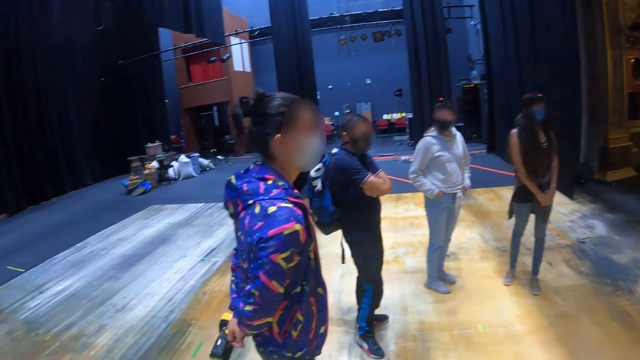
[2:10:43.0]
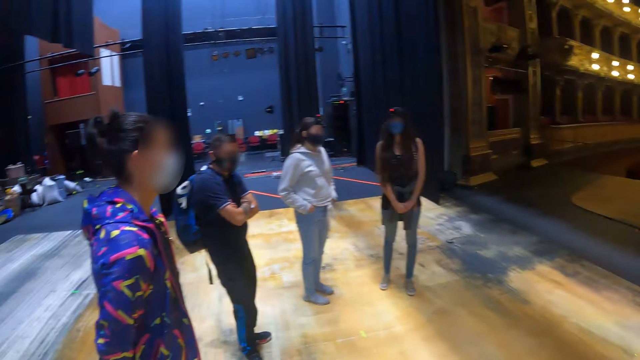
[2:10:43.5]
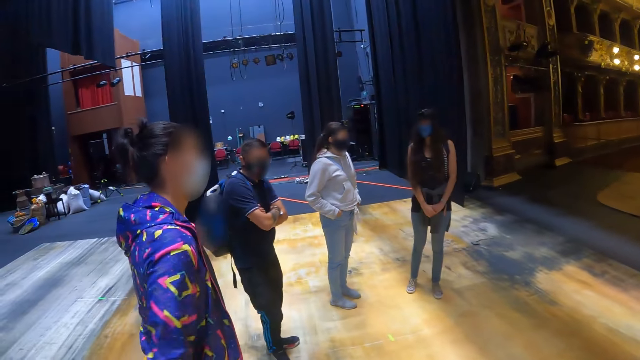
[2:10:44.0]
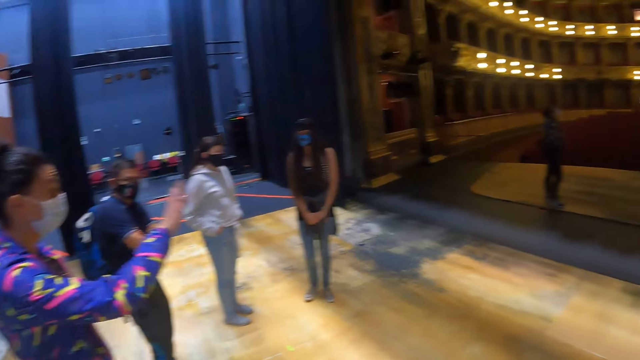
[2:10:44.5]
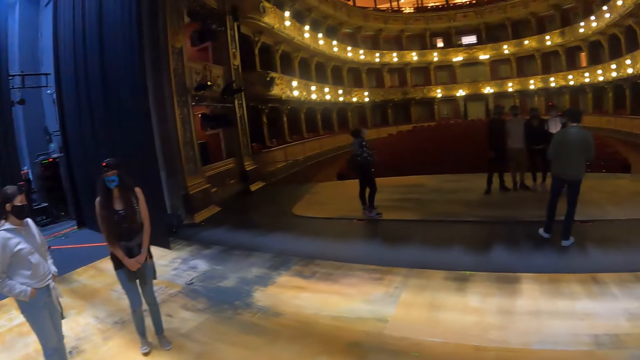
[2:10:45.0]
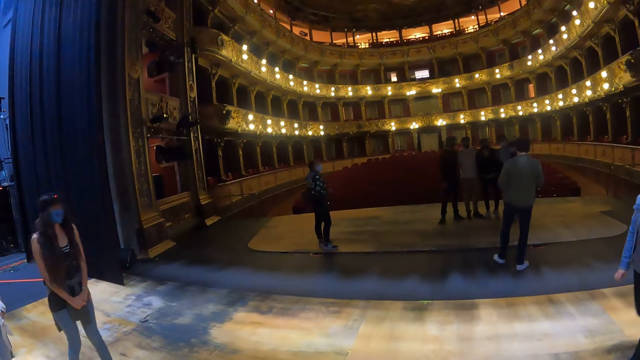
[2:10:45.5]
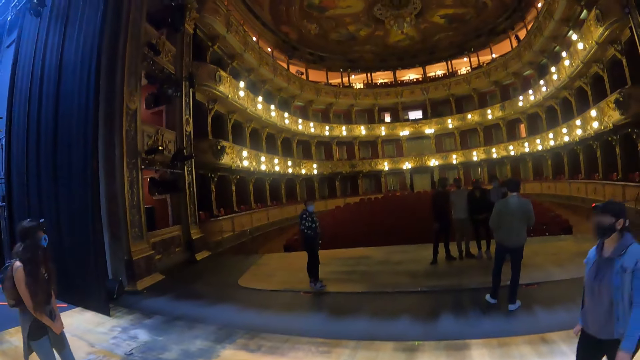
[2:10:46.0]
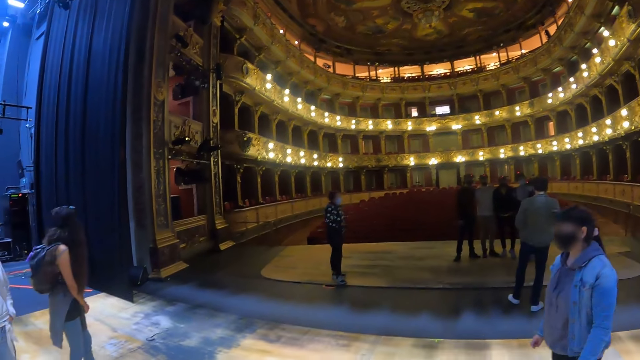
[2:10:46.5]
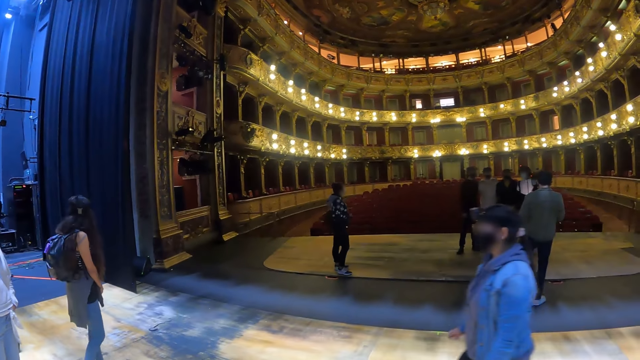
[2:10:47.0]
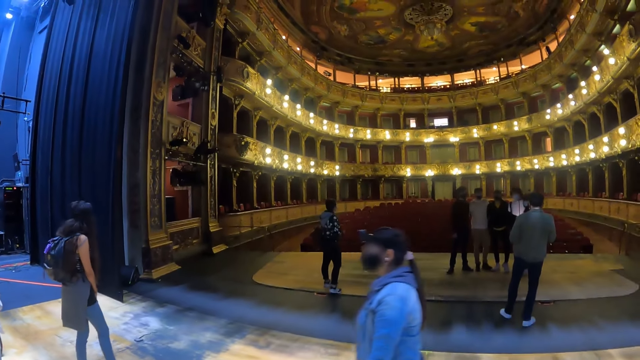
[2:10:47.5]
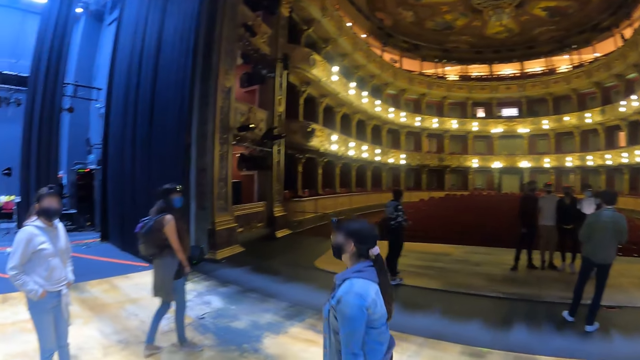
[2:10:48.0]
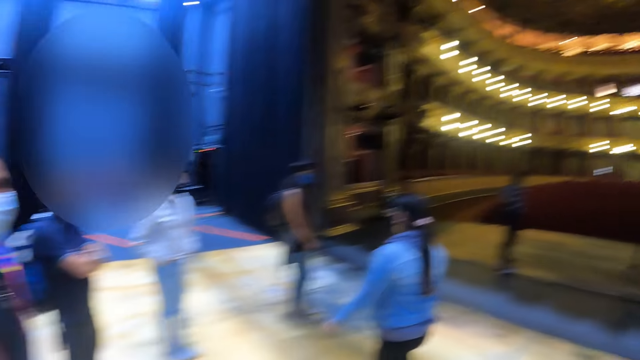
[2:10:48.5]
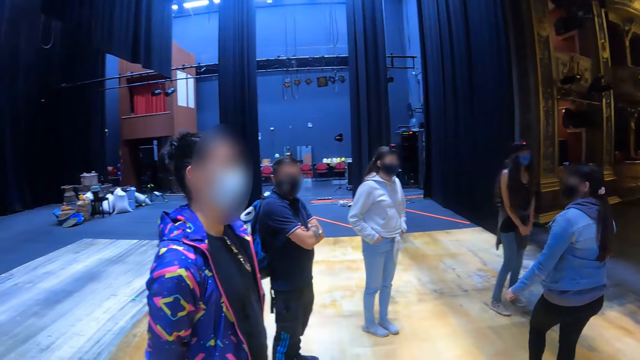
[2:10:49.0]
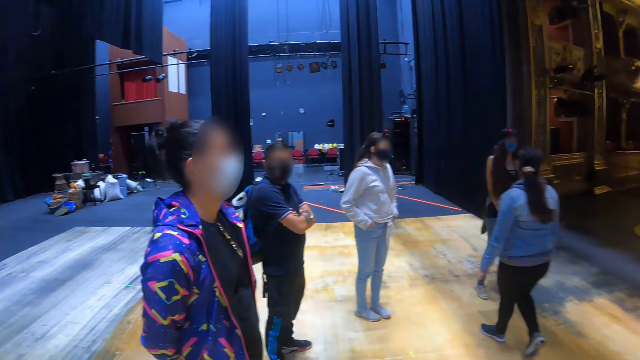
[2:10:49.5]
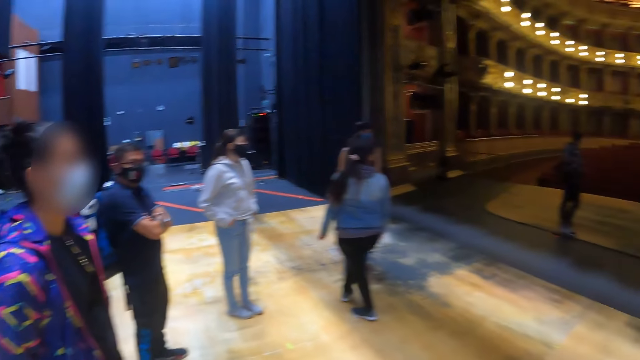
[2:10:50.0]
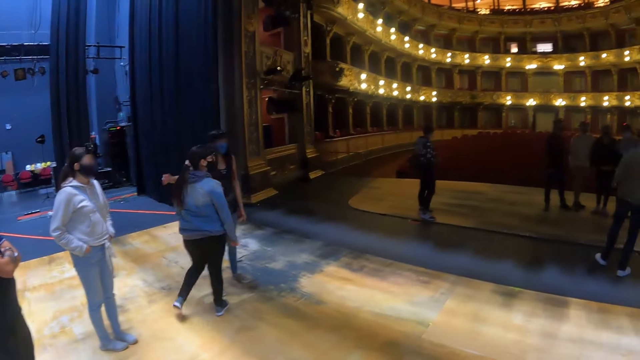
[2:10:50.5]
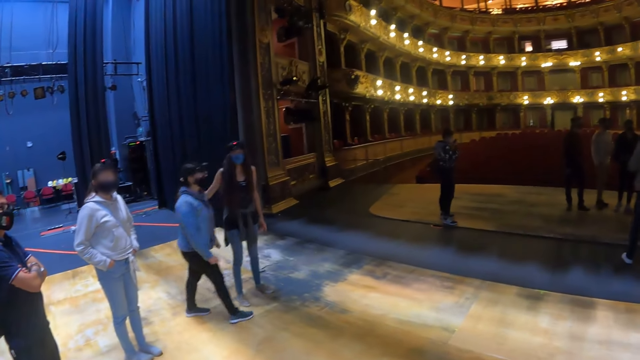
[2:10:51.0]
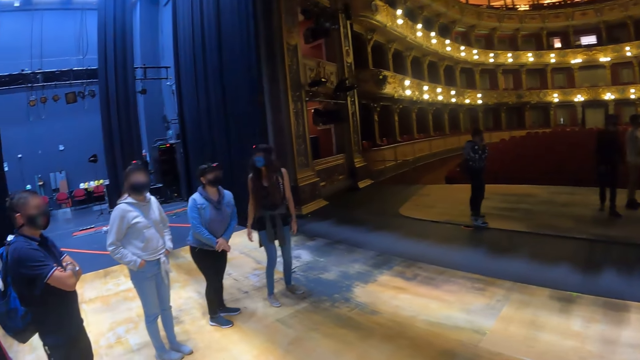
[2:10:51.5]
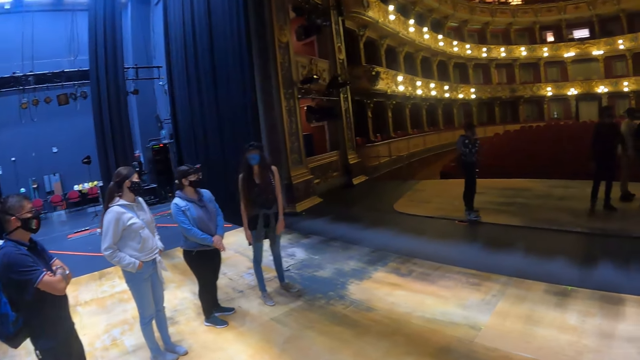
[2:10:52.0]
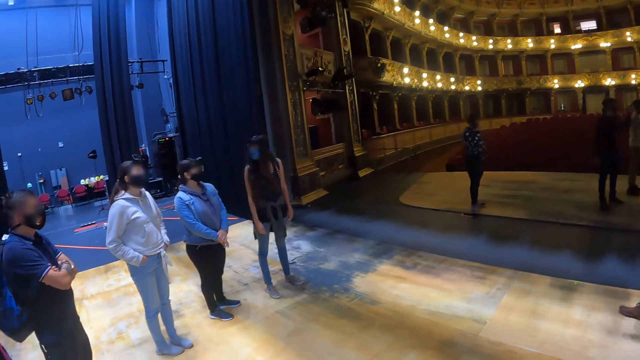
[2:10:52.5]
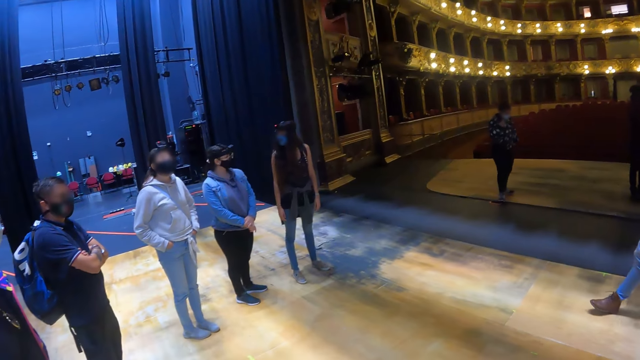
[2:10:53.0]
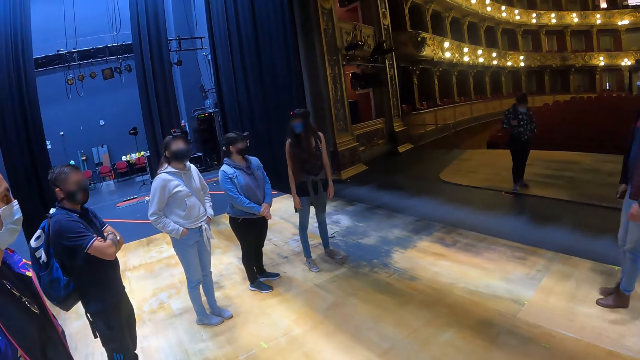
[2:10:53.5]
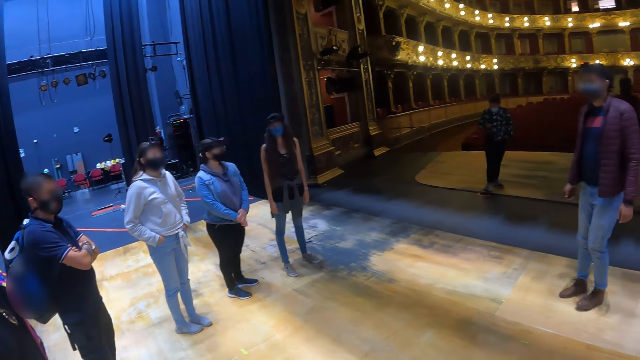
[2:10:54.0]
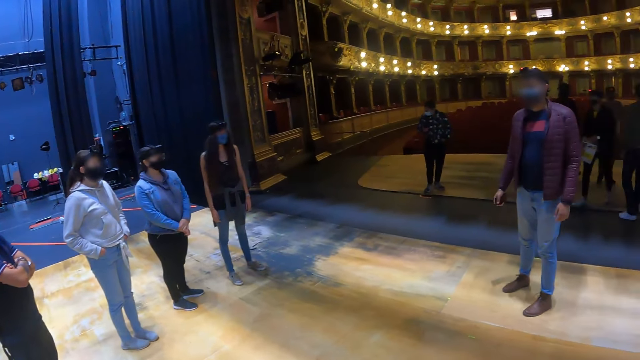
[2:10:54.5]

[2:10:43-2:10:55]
The camera wearer stares at a person. The person moves her hand. The camera wearer looks around the conference hall.

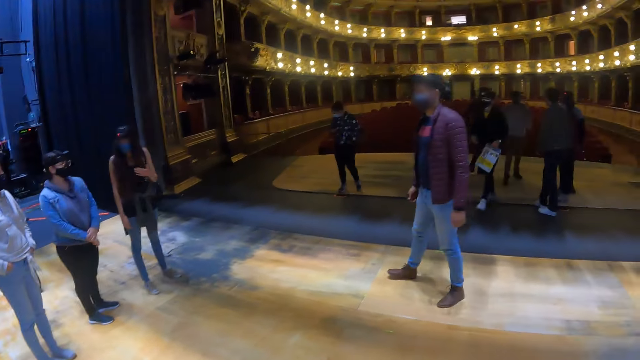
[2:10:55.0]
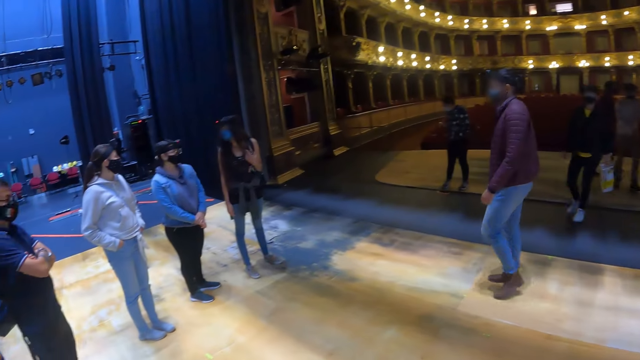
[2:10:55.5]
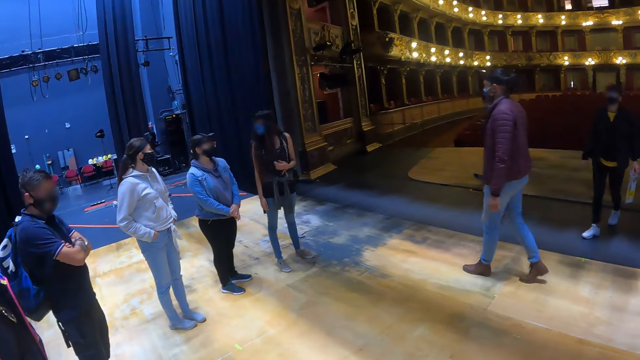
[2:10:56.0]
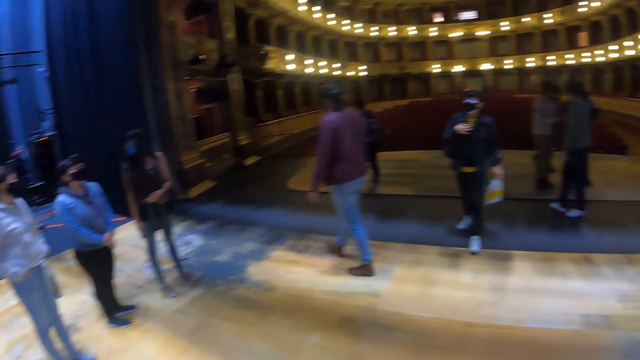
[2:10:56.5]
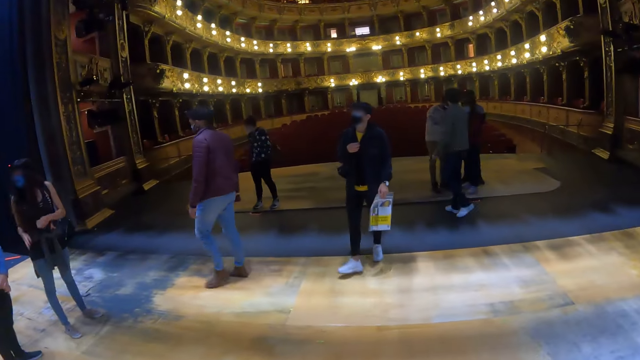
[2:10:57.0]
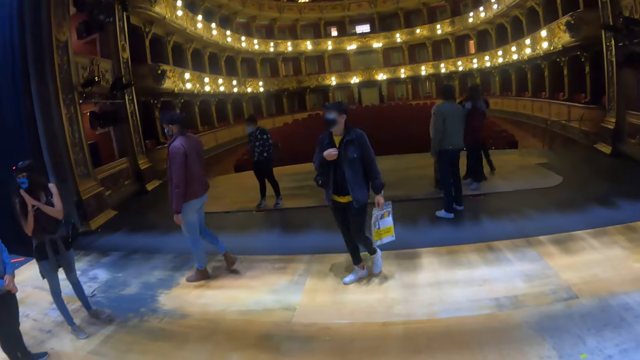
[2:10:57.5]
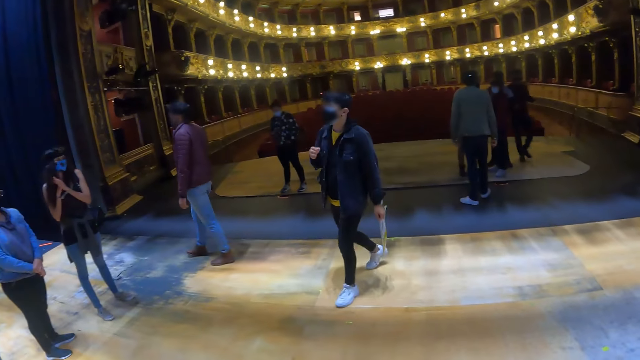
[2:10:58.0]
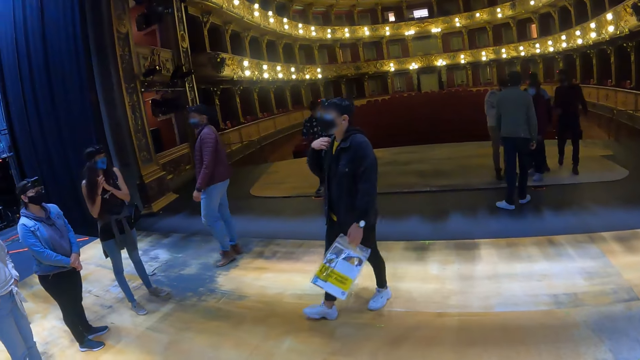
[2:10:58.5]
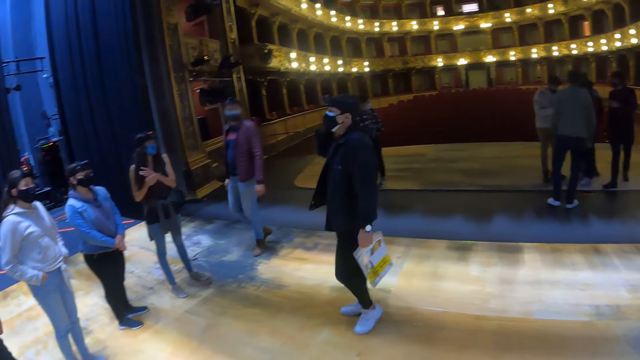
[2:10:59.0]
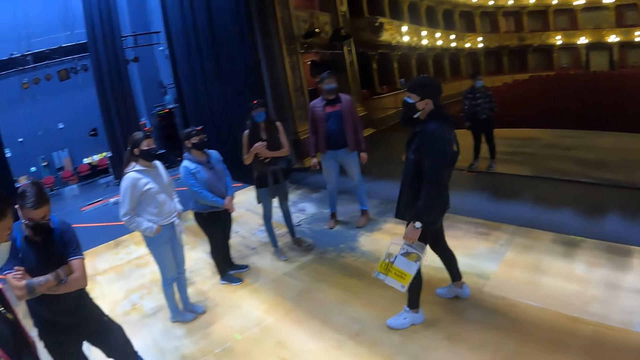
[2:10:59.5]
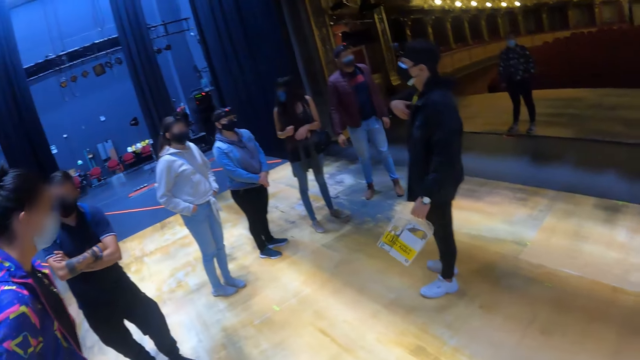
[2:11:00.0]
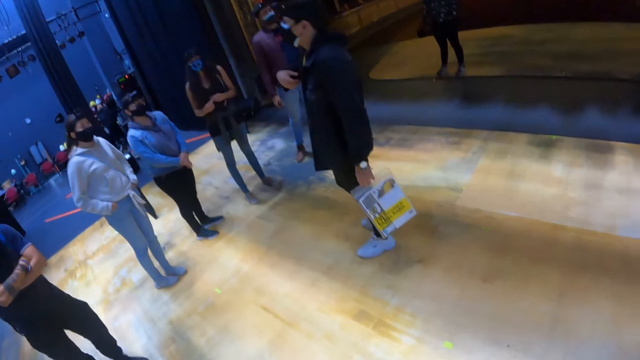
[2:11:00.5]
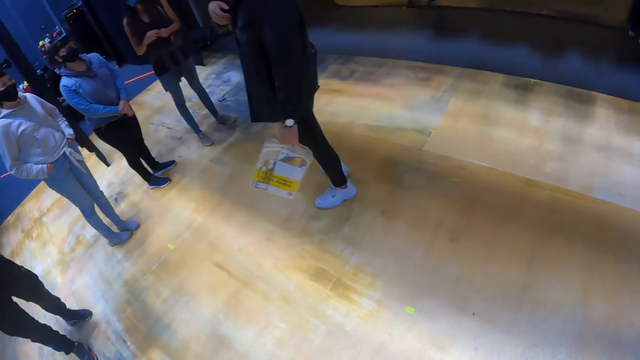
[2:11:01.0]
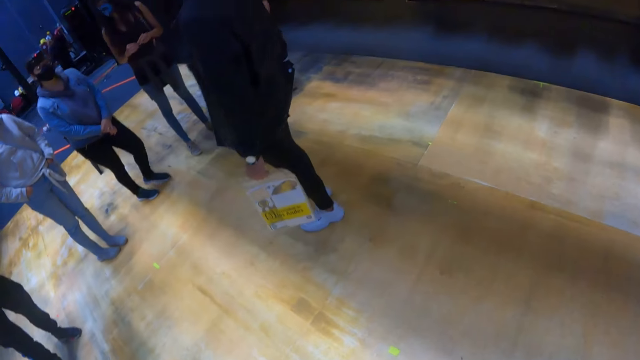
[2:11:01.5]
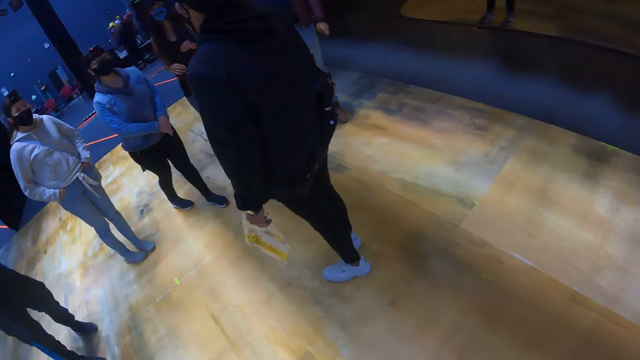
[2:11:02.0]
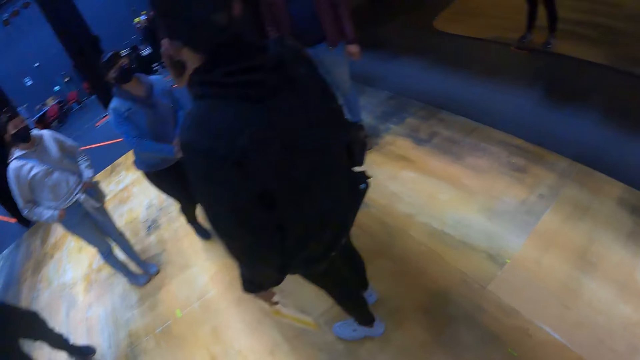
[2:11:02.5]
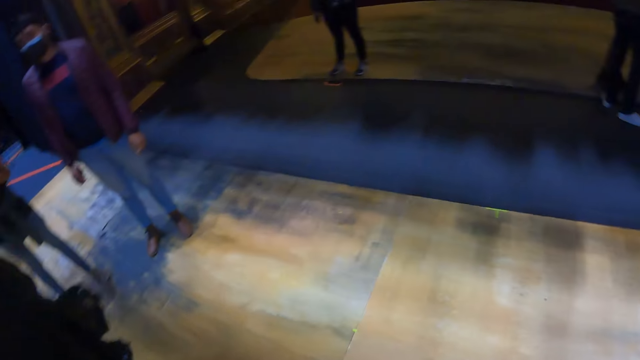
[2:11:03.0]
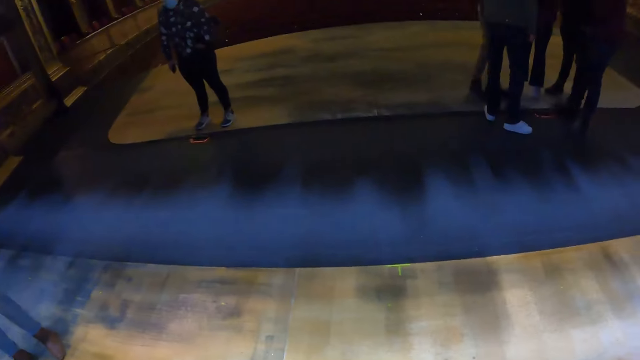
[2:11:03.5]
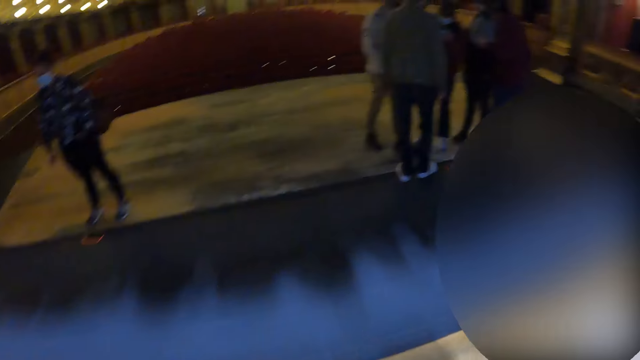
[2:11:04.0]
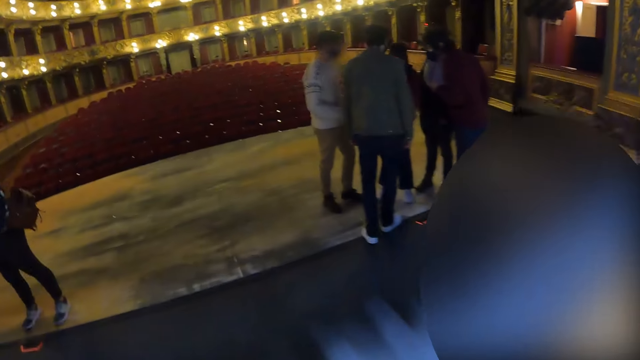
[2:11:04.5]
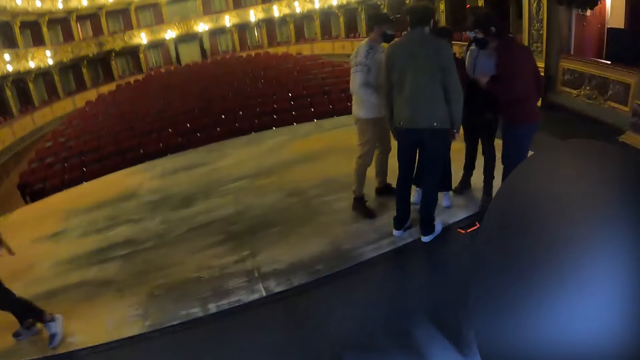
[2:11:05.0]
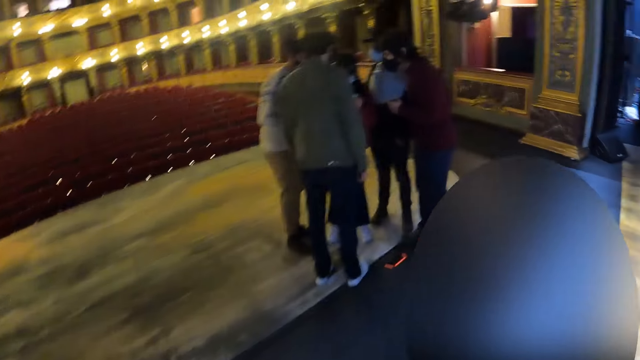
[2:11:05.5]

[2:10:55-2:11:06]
The camera wearer walks in the conference hall.
